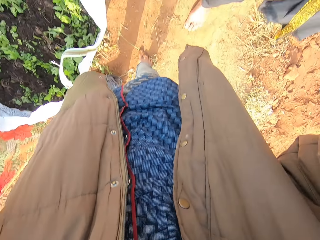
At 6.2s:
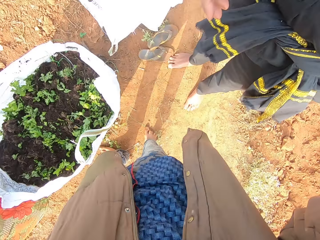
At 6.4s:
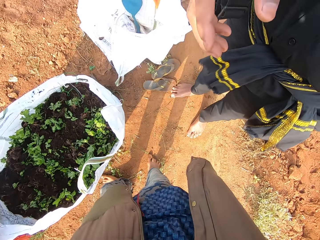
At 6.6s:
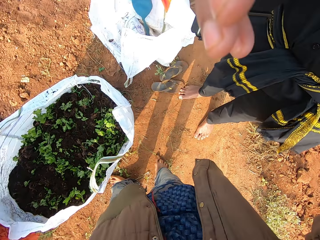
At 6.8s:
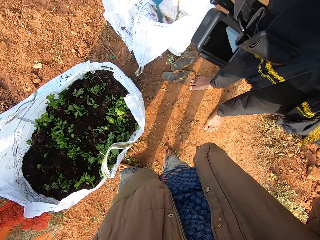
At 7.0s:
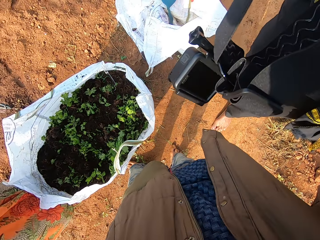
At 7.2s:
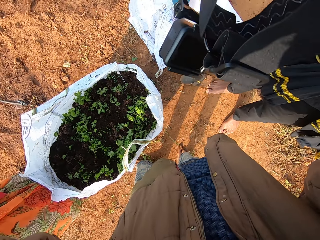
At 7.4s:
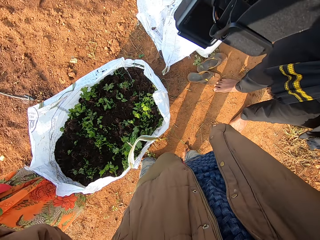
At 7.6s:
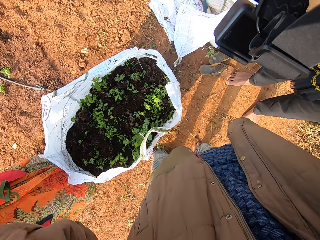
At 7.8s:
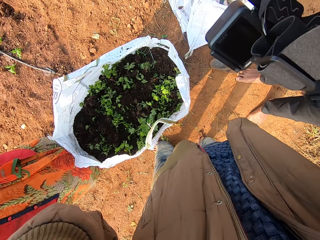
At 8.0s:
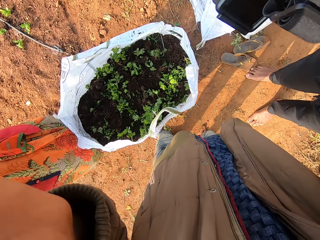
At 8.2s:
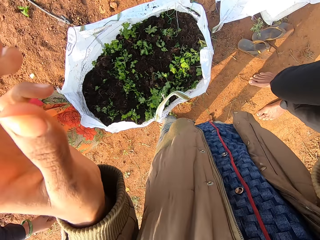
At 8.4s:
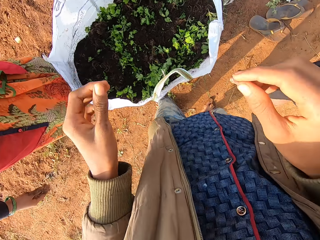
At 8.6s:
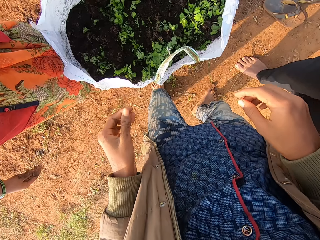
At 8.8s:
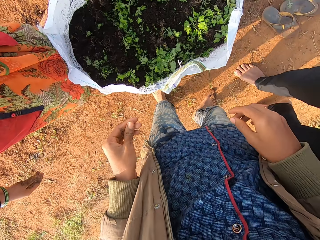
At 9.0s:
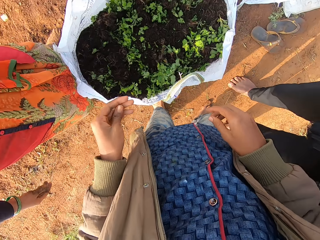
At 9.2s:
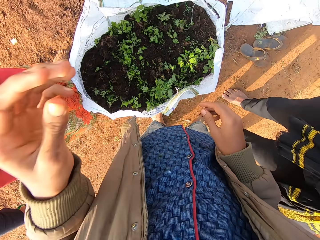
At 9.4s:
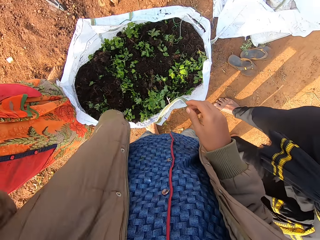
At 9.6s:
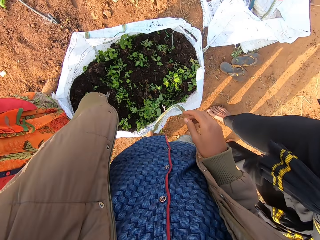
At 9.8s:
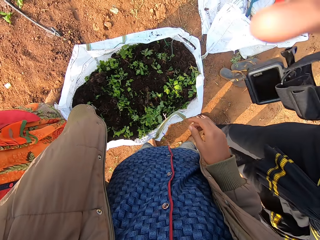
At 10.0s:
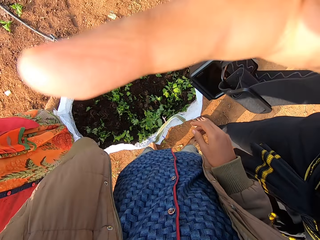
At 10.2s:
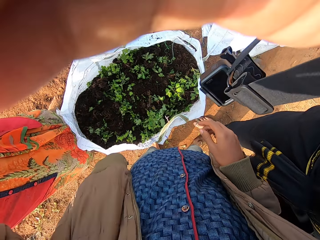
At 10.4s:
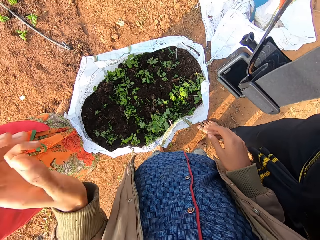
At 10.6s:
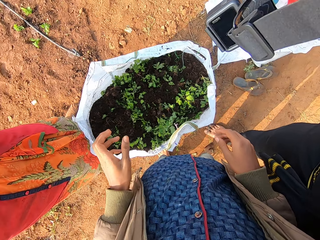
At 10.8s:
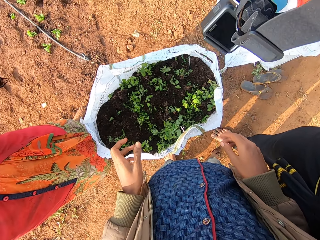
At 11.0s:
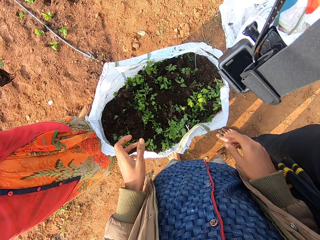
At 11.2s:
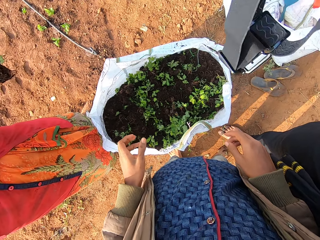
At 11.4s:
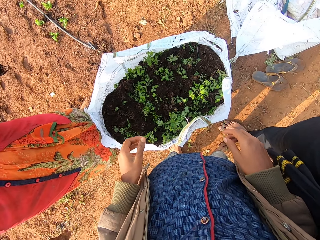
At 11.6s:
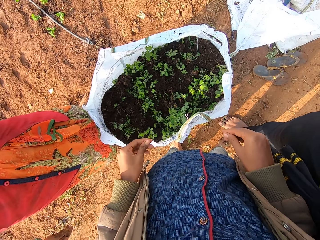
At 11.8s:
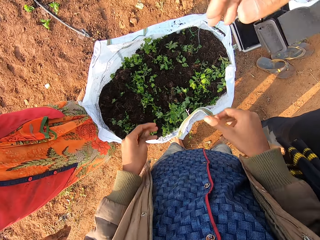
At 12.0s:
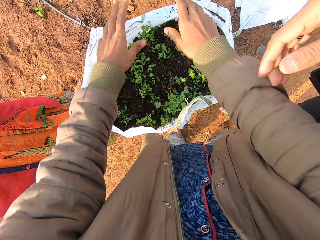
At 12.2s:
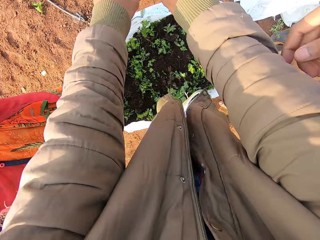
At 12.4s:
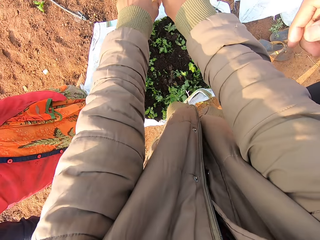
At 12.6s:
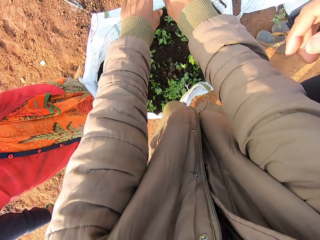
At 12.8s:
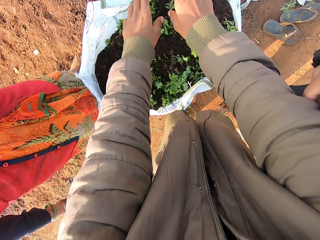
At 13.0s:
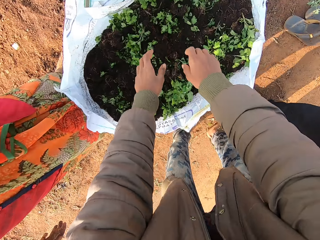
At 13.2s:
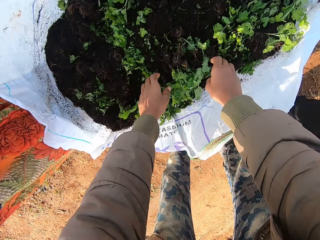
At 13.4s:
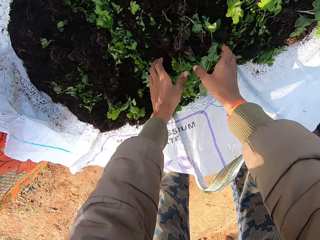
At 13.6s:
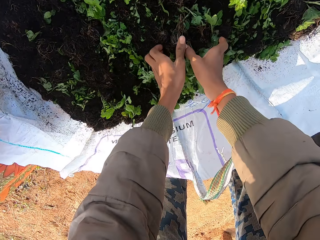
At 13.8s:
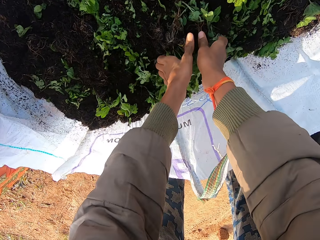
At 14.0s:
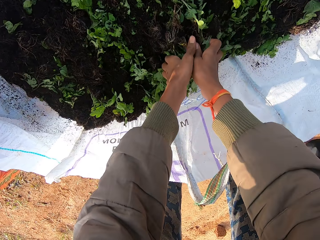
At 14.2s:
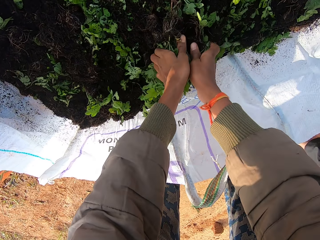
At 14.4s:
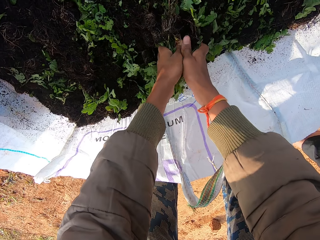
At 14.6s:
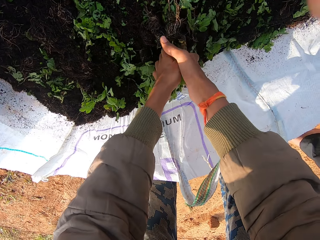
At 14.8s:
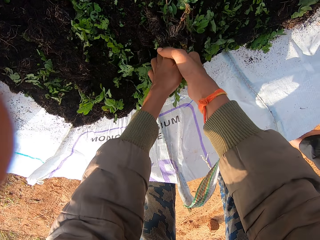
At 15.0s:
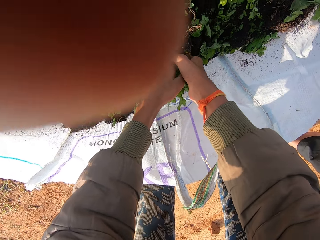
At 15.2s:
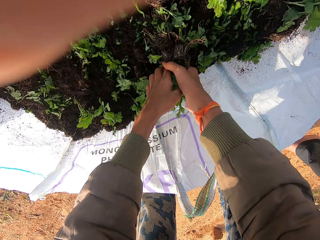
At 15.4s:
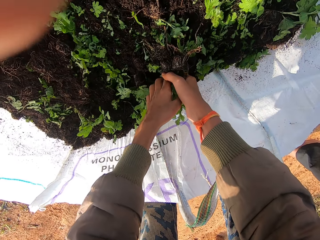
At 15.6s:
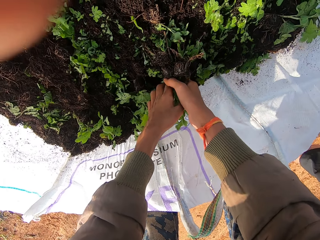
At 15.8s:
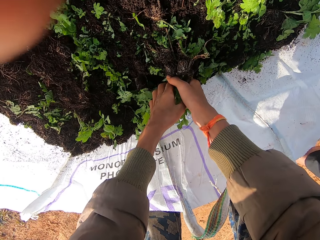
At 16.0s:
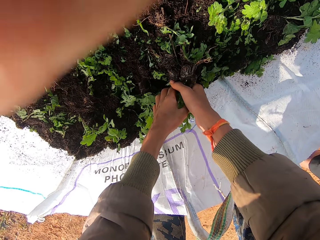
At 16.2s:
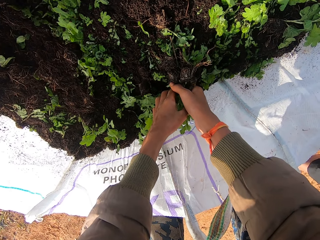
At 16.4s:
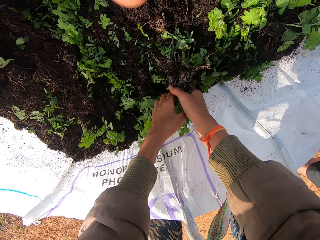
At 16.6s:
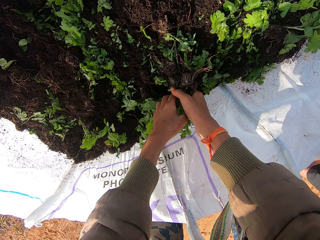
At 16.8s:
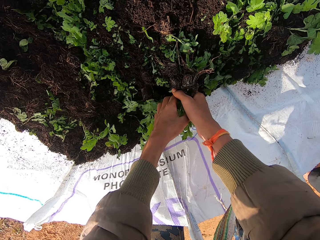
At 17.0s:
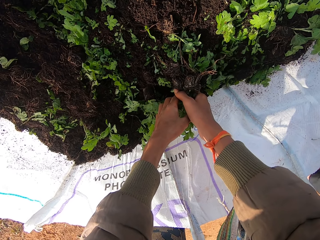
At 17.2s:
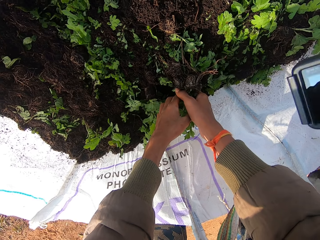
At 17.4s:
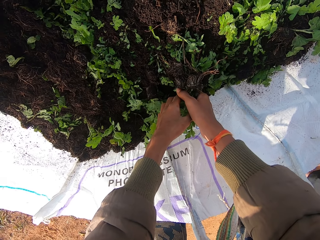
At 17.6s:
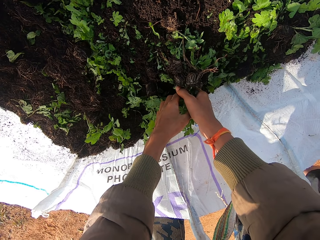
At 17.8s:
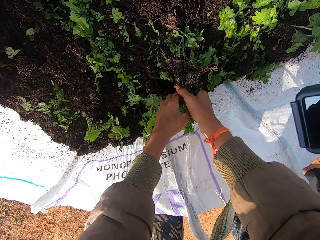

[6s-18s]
A man touches the camera on the head of the camera wearer with his right hand. The camera wearer raises the hand. He touches the camera on his head with his left hand. He speaks. He picks vegetables from the sack with both hands.

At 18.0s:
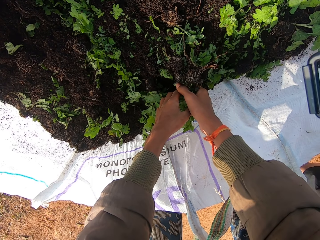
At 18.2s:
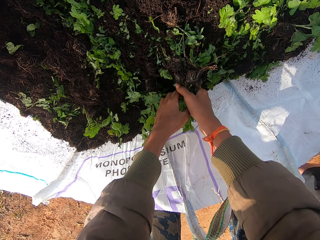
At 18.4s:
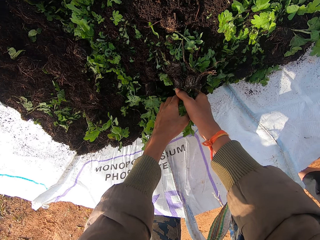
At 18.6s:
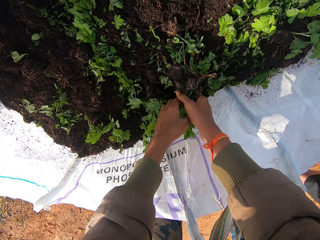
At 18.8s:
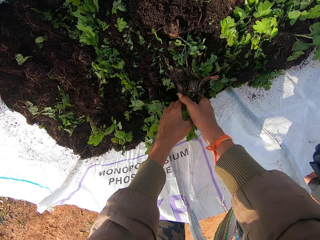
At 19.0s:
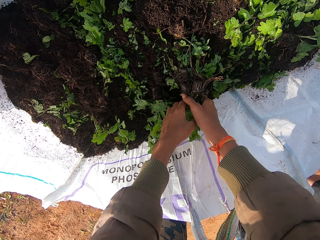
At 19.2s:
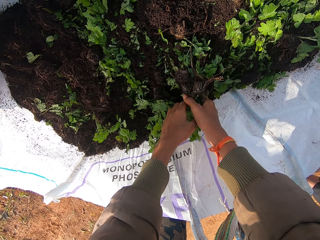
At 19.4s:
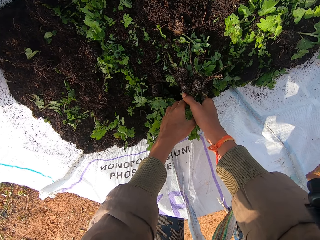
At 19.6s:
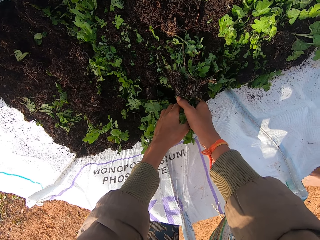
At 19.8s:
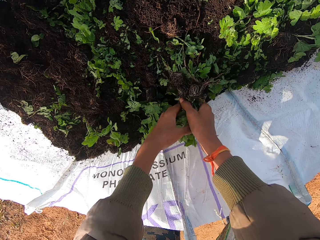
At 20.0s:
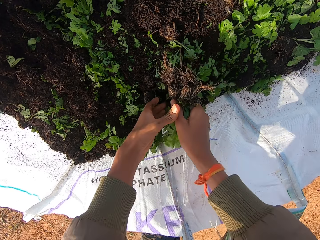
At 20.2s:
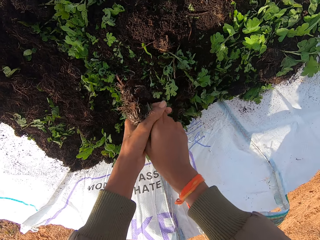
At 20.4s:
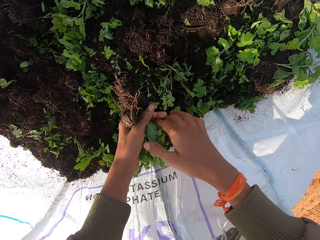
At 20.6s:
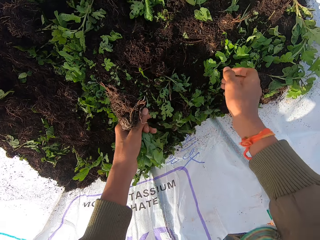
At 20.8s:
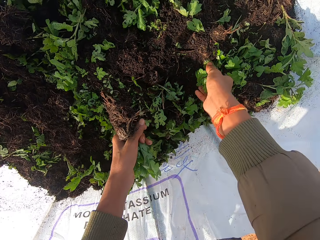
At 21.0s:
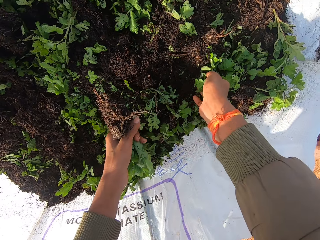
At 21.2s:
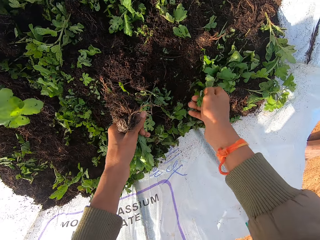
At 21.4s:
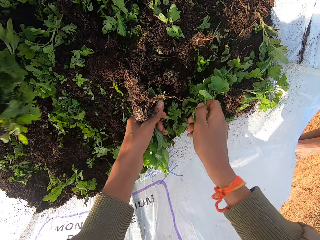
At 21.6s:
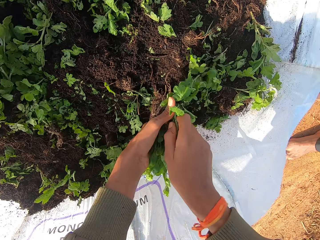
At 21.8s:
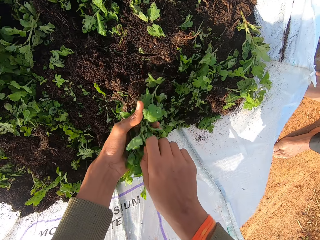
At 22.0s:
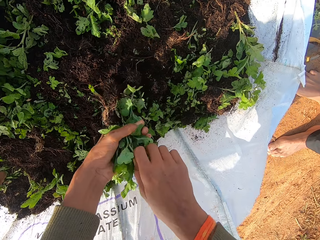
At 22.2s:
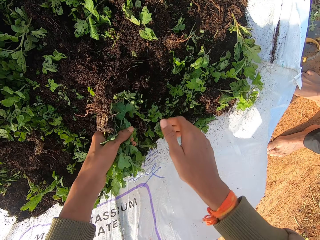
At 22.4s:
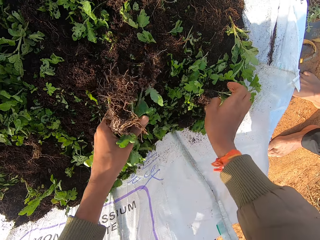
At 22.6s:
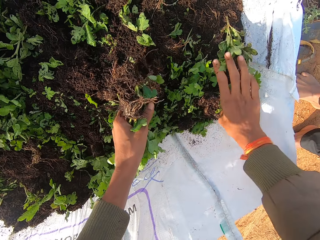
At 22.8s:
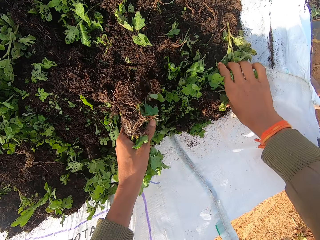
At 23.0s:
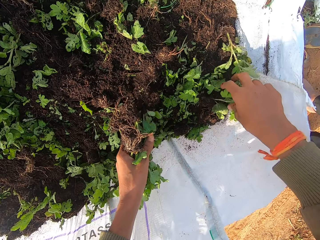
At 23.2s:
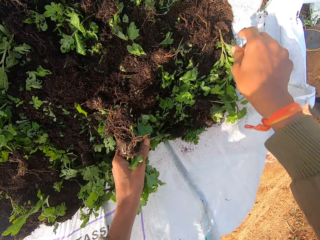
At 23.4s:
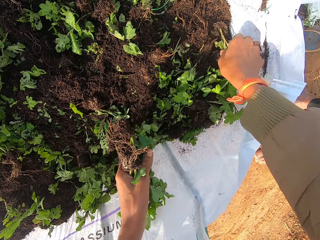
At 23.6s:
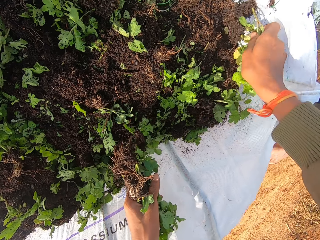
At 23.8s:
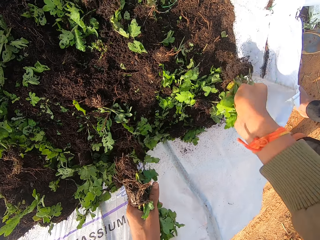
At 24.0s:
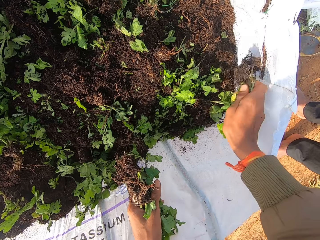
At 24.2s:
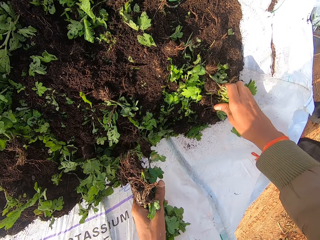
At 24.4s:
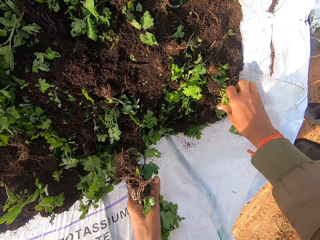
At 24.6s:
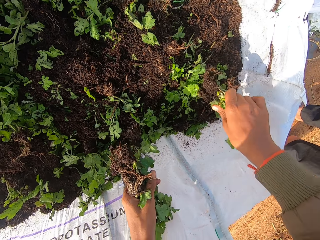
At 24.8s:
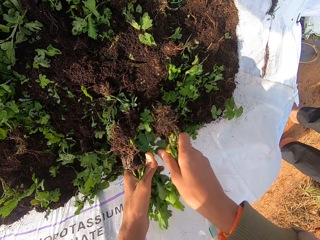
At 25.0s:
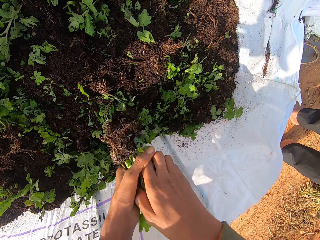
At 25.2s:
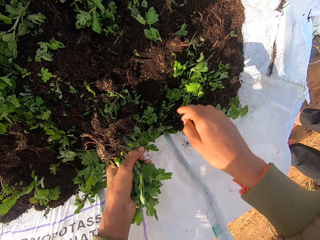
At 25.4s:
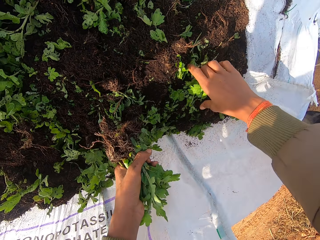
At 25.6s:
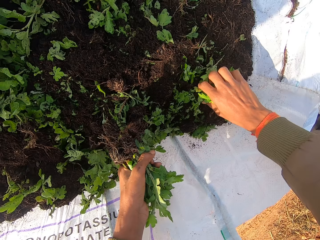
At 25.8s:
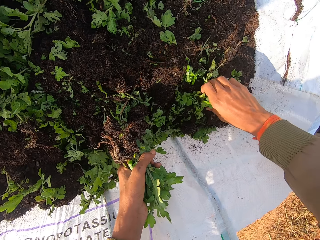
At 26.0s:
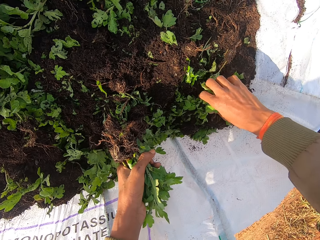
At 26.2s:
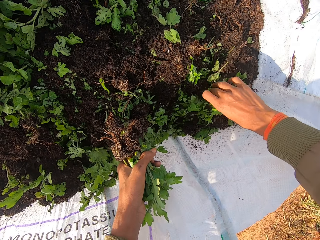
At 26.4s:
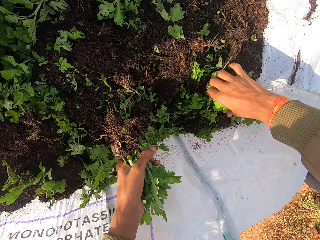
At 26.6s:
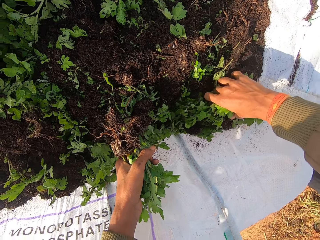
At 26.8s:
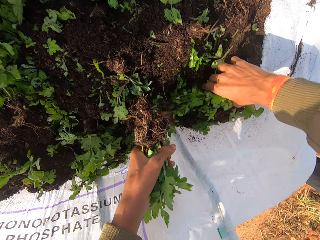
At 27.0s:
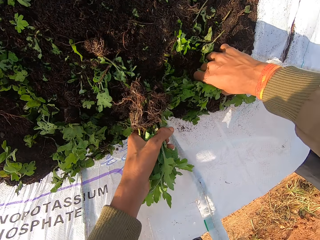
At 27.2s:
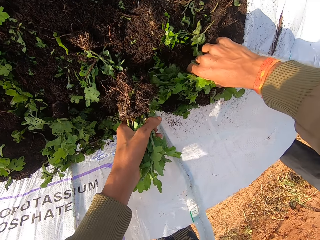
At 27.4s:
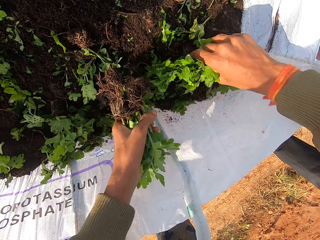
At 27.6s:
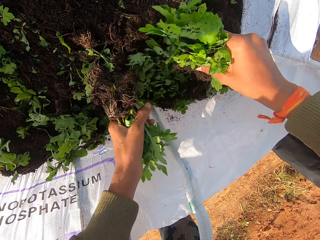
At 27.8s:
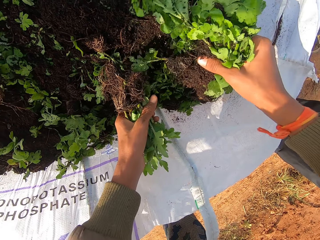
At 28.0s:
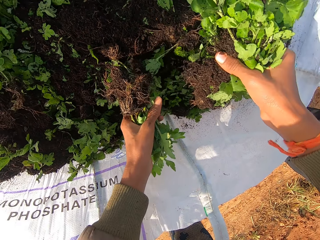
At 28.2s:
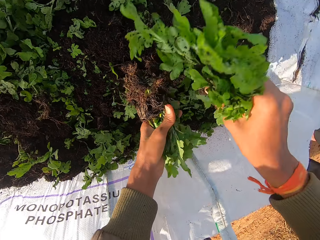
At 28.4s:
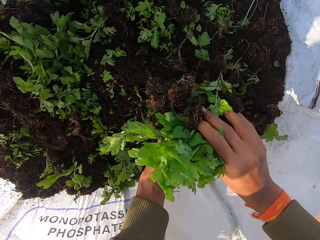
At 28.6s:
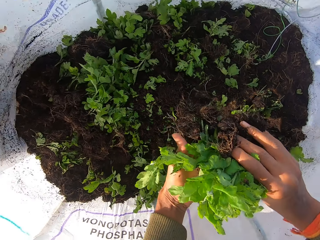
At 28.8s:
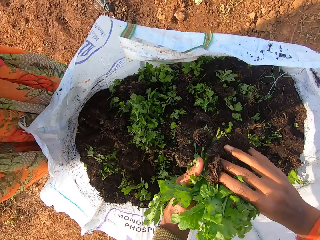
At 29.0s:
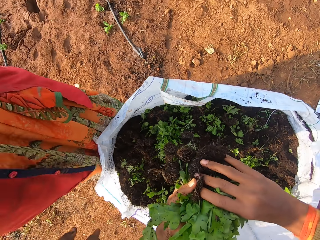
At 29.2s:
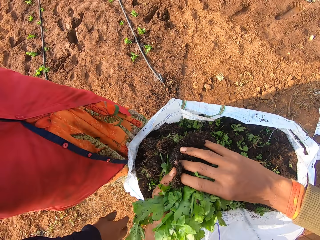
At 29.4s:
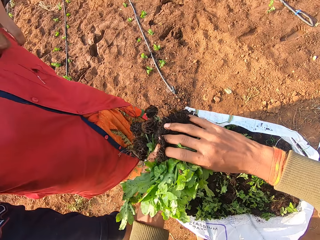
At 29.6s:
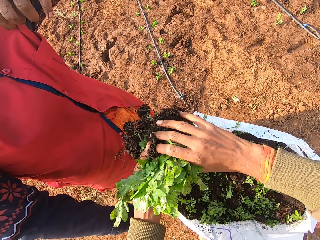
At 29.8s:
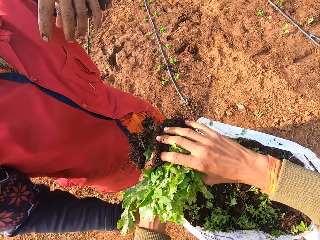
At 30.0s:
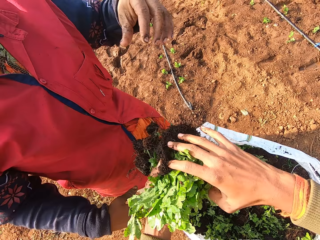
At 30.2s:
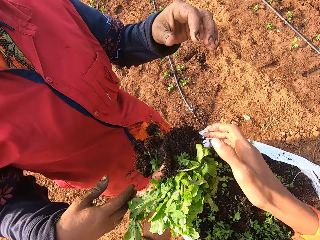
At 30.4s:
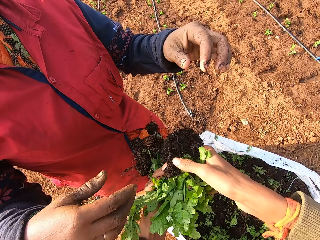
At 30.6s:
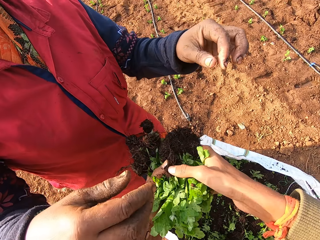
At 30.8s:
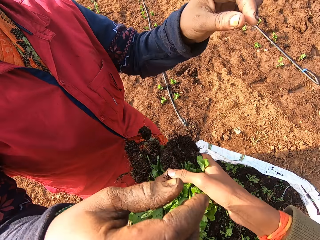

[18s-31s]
The camera wearer holds the vegetables with his left hand. He passes vegetables from the sack to his left hand with his right hand. He holds the vegetables with both hands.
